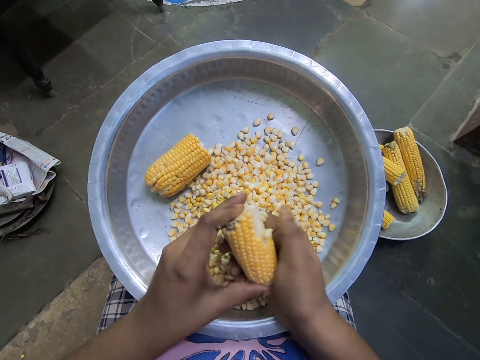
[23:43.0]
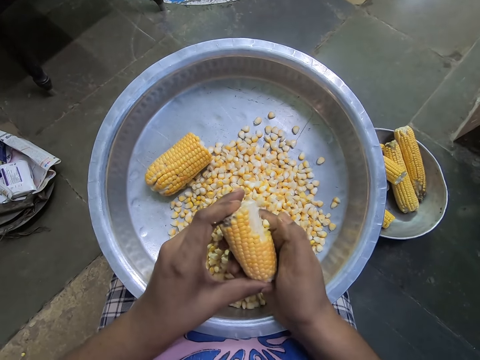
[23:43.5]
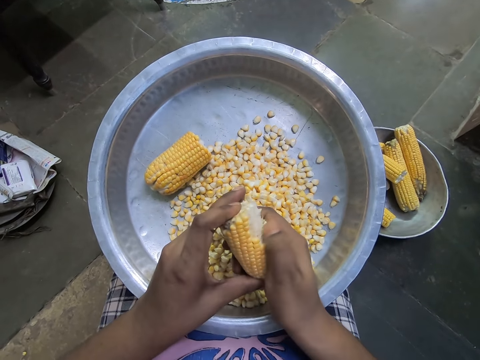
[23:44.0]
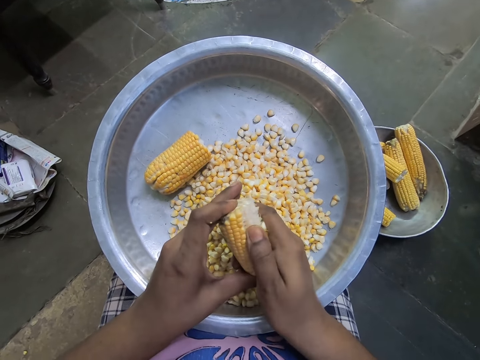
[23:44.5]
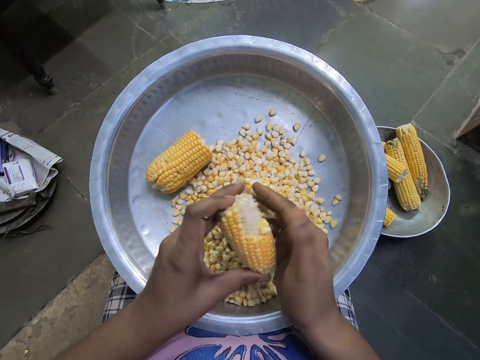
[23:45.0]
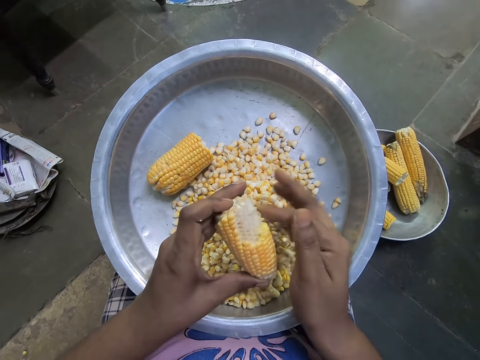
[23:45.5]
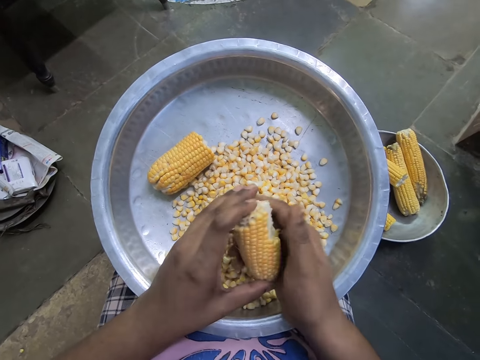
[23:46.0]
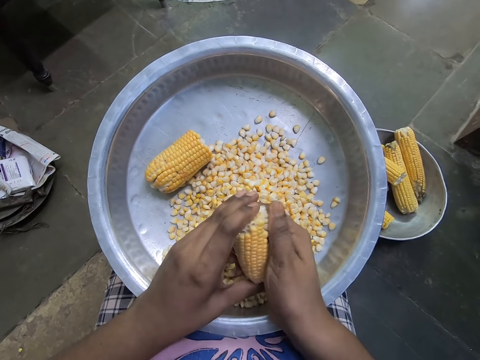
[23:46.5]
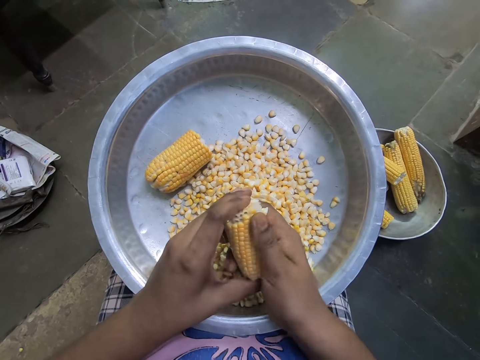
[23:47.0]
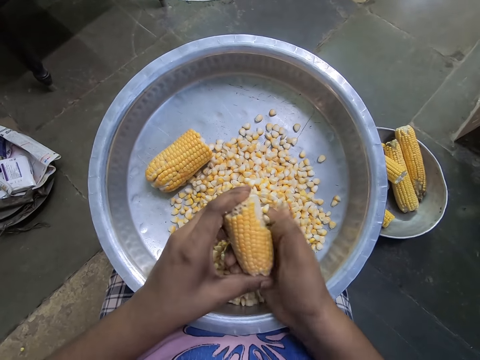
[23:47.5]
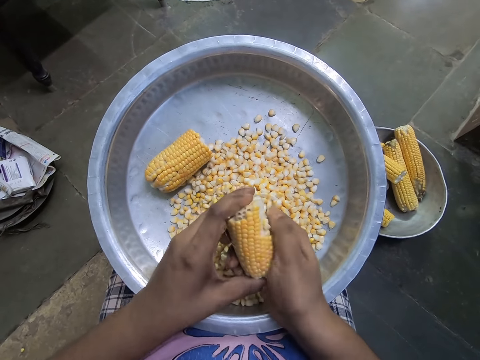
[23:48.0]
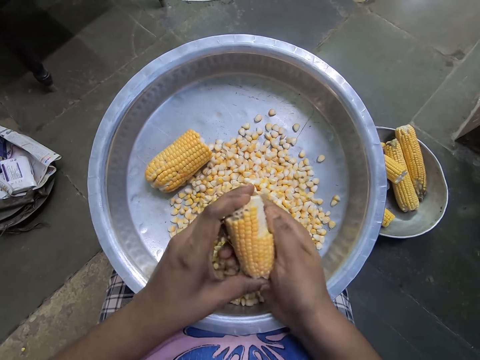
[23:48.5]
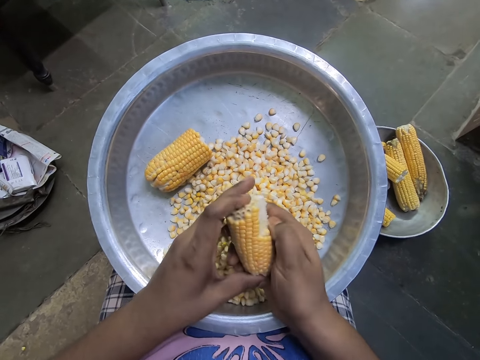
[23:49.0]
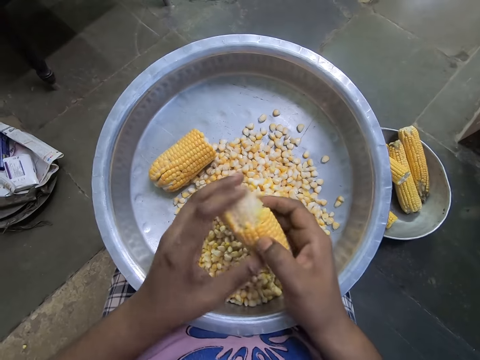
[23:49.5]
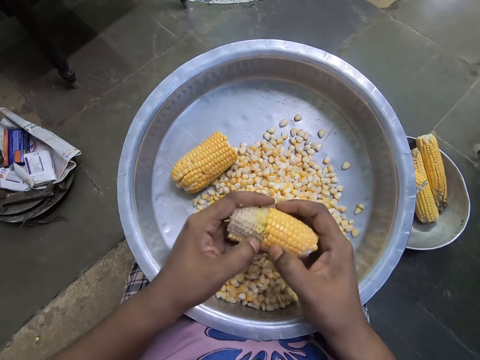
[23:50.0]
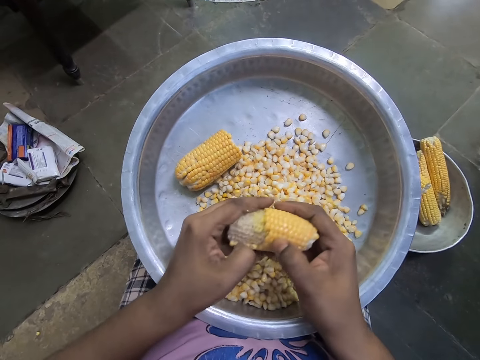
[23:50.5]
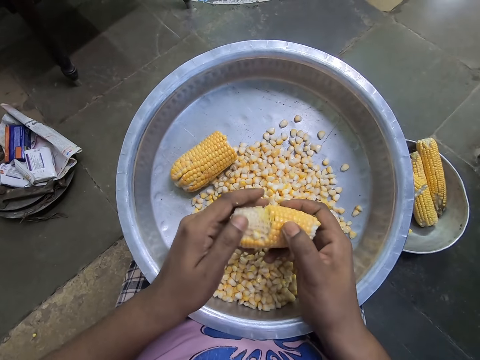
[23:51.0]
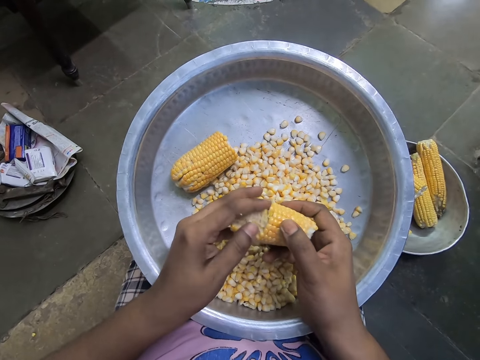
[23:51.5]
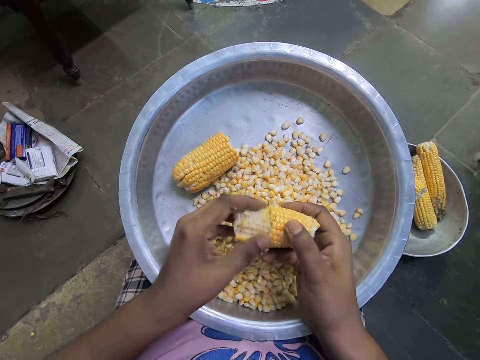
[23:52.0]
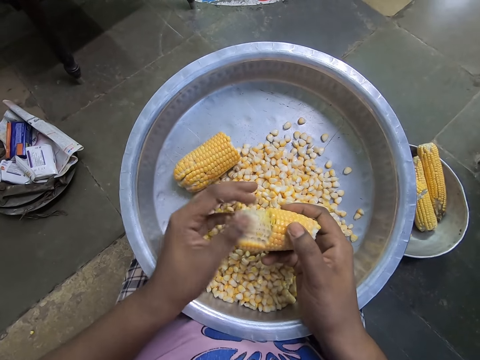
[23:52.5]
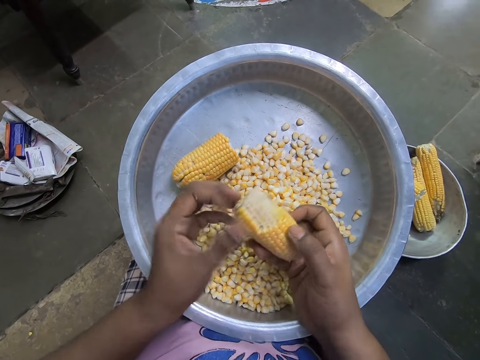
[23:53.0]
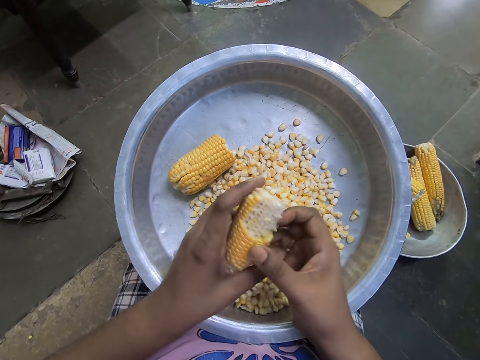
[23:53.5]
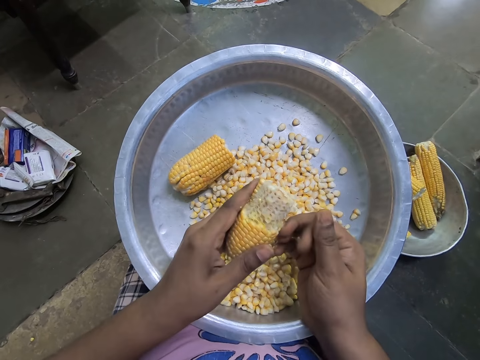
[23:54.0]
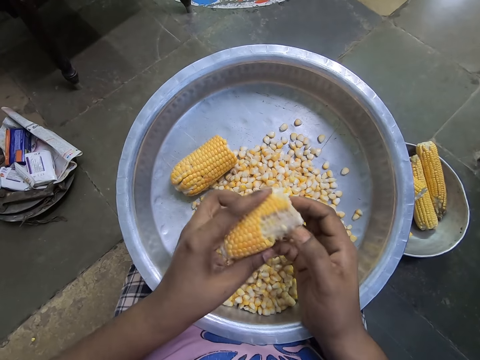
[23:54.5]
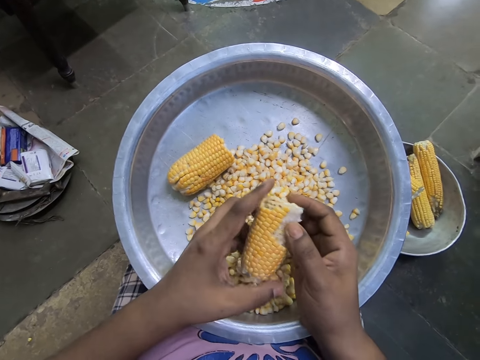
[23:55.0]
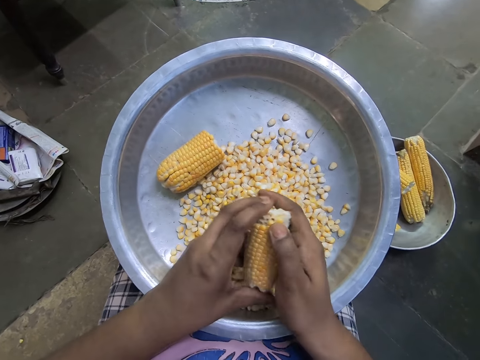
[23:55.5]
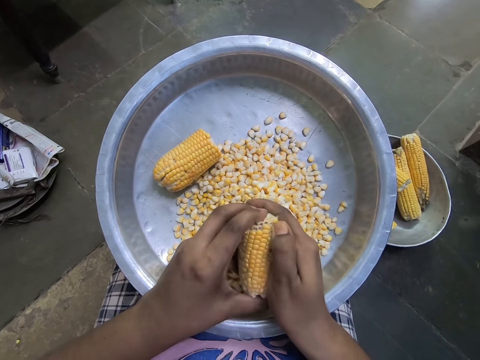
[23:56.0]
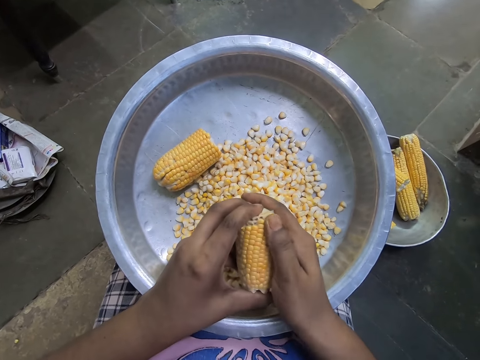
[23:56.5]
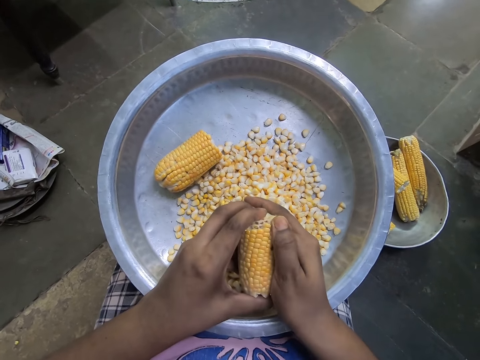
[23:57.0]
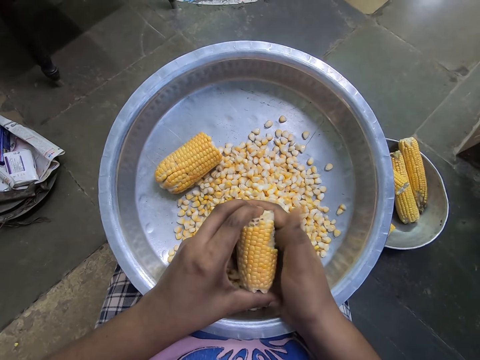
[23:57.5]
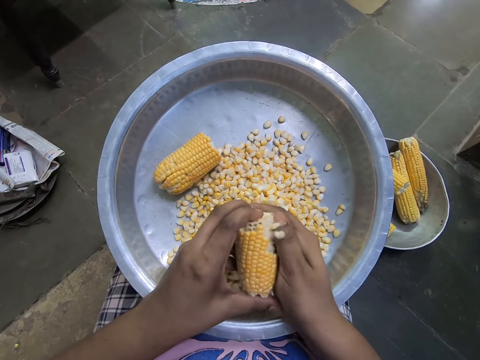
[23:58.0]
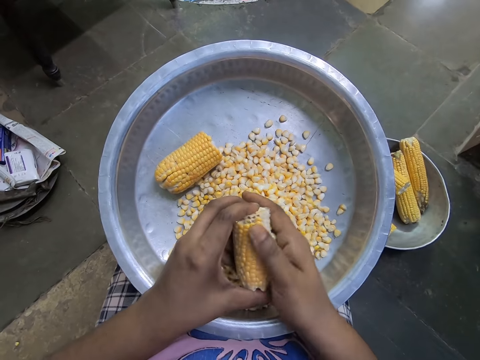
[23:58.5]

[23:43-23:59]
The camera wearer removes maize from the corn. She removes maize from the corn again. She removes corn seed from the corn comb into a bowl with her left hand. She removes corn seed from the corn comb into the bowl with her right hand.

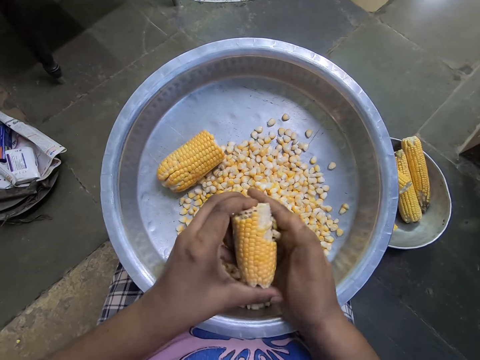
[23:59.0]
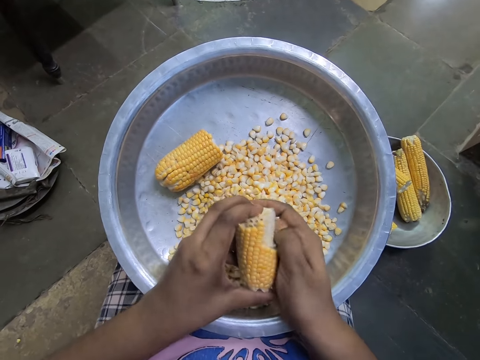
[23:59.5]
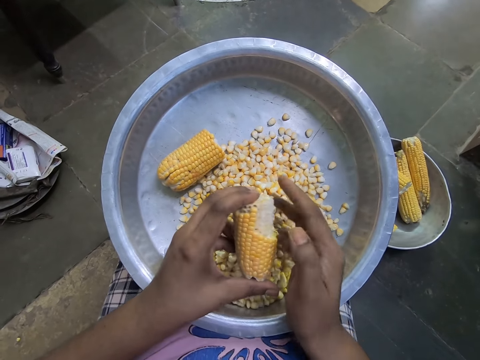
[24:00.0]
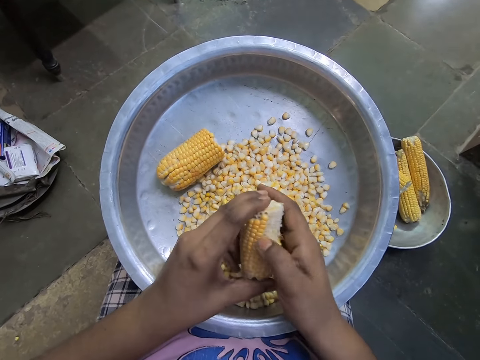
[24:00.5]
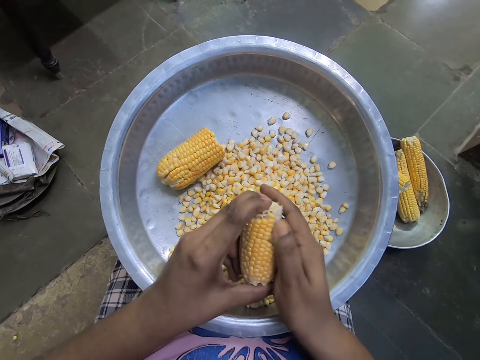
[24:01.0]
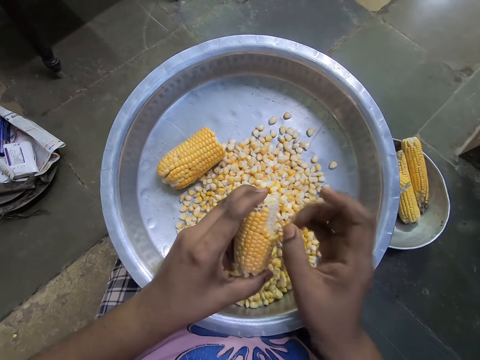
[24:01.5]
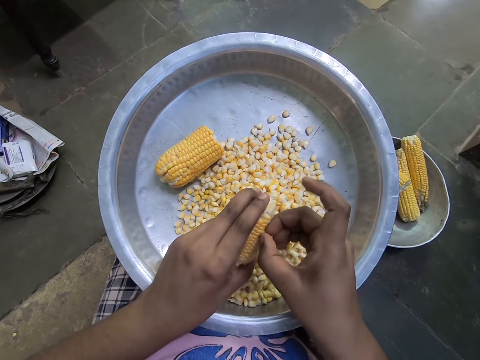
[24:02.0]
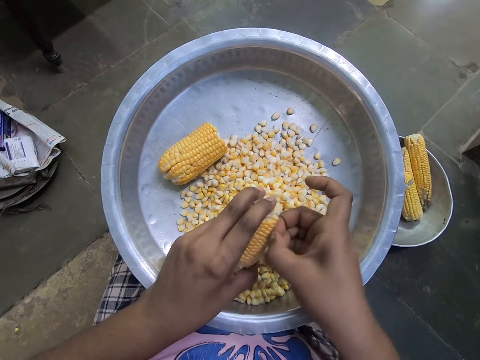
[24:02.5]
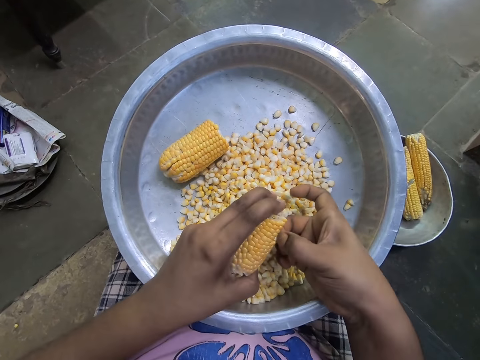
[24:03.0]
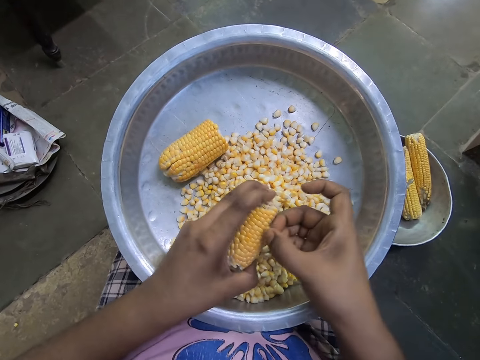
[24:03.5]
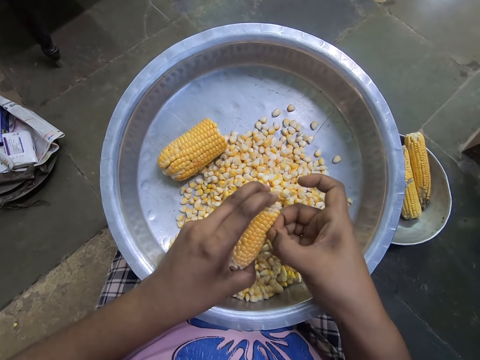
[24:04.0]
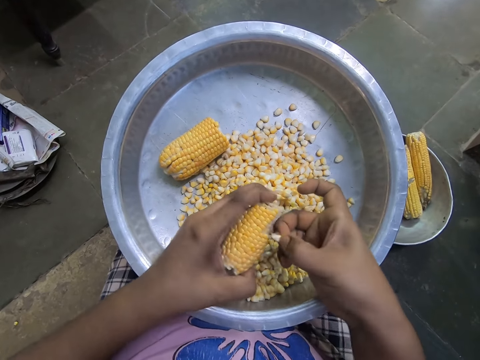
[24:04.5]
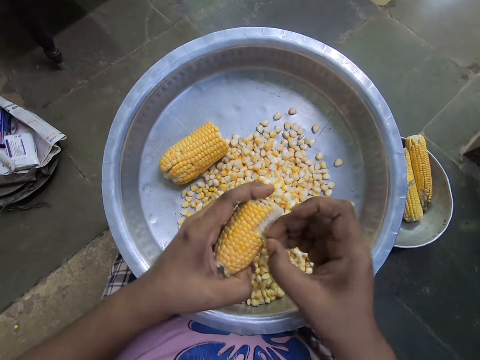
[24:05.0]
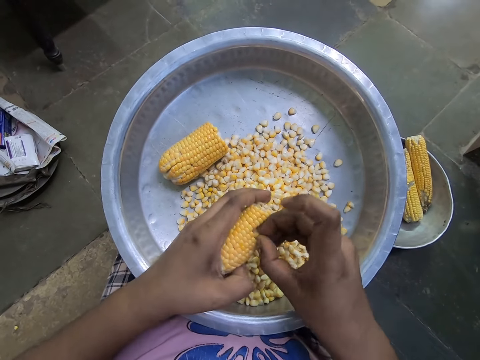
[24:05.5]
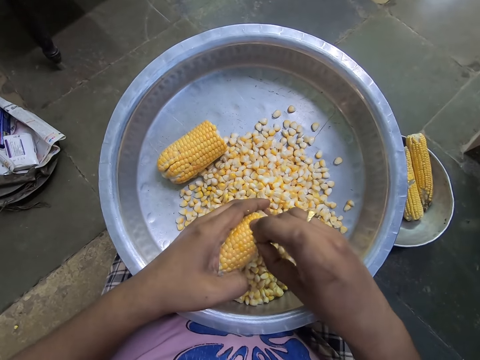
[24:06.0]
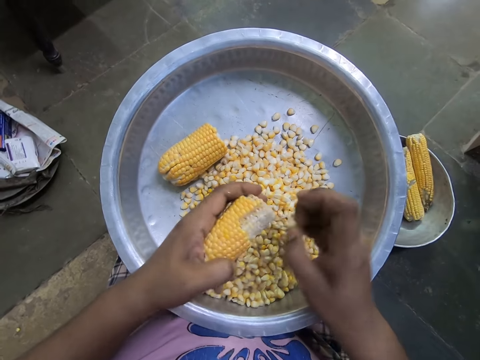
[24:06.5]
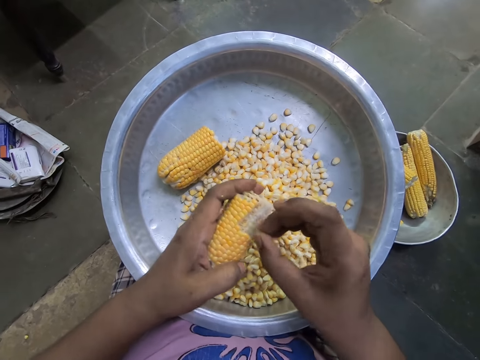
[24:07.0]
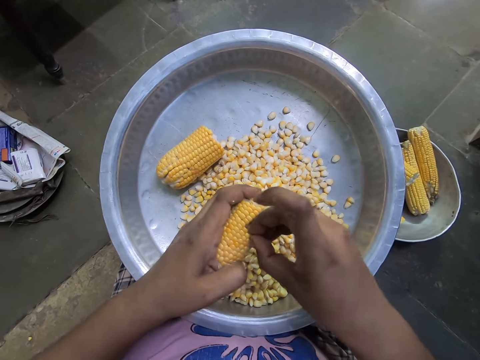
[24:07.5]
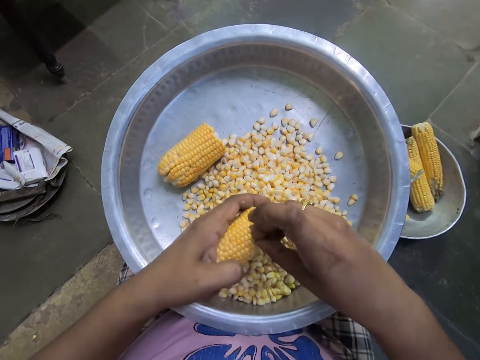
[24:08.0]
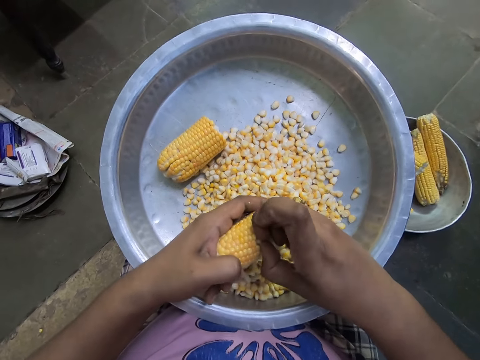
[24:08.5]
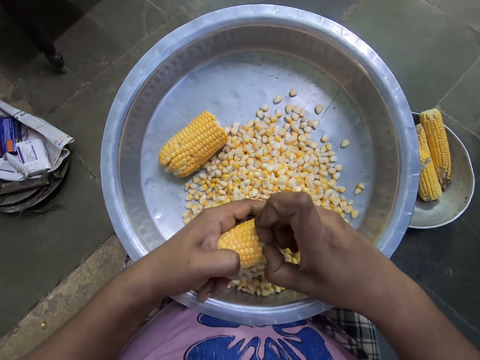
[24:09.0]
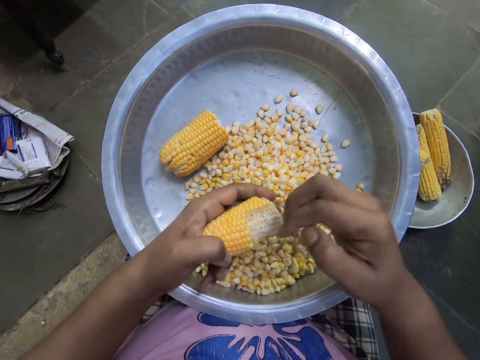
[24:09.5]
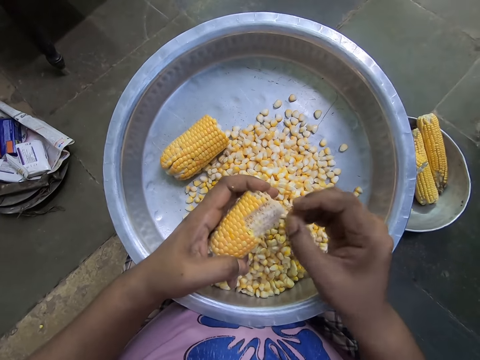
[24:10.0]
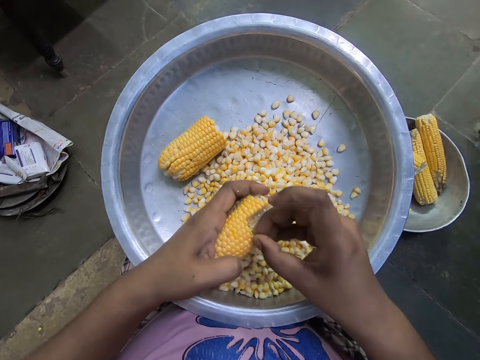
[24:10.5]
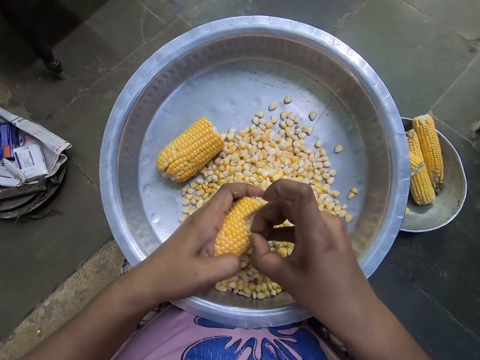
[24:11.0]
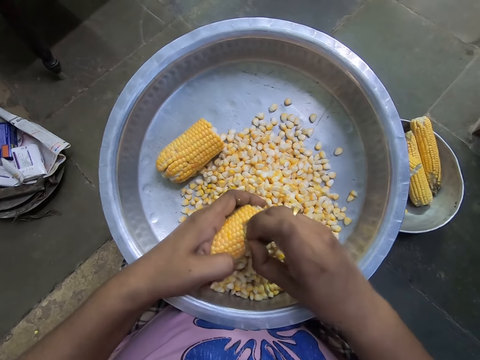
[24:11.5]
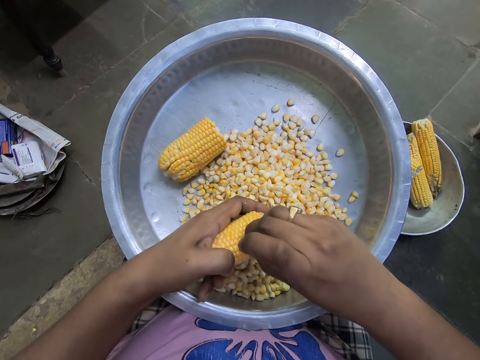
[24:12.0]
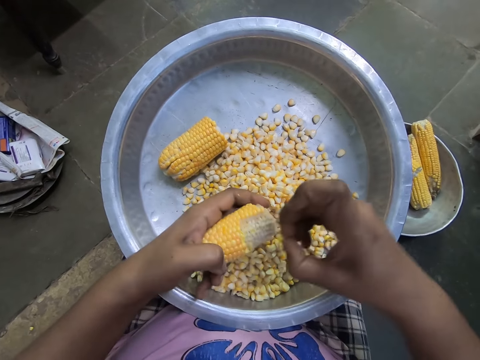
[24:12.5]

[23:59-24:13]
The camera wearer removes maize from the corn repeatedly.
